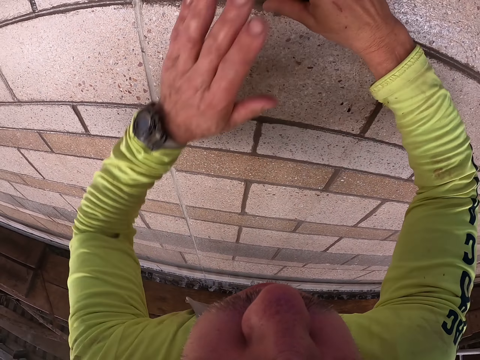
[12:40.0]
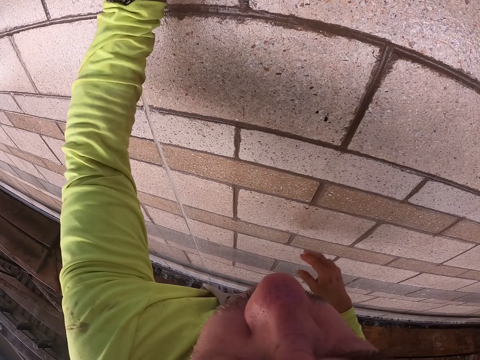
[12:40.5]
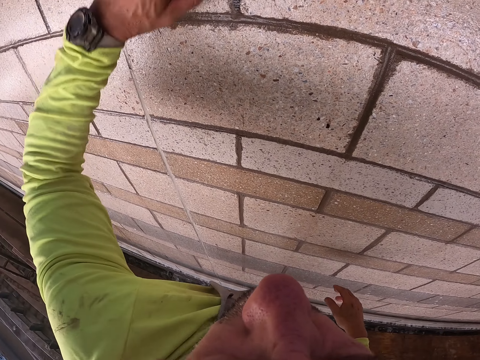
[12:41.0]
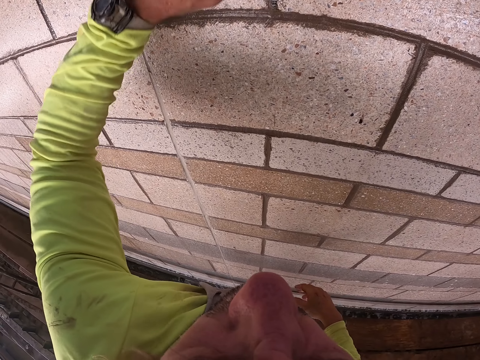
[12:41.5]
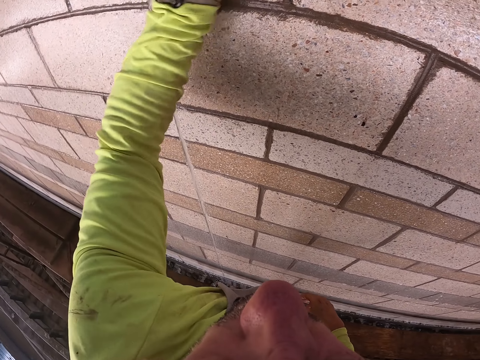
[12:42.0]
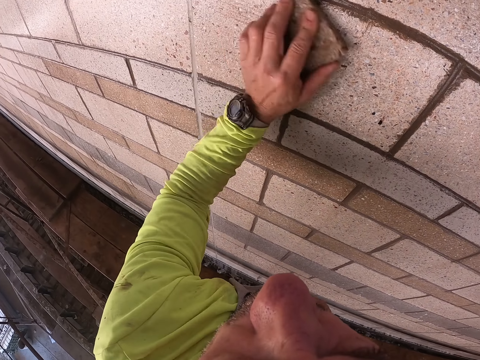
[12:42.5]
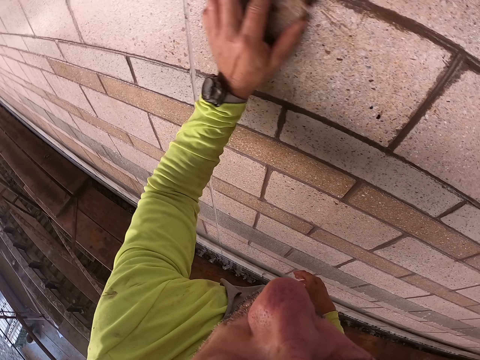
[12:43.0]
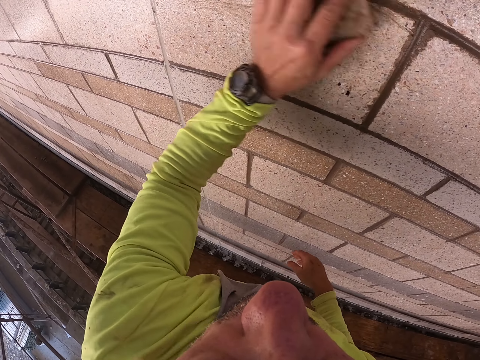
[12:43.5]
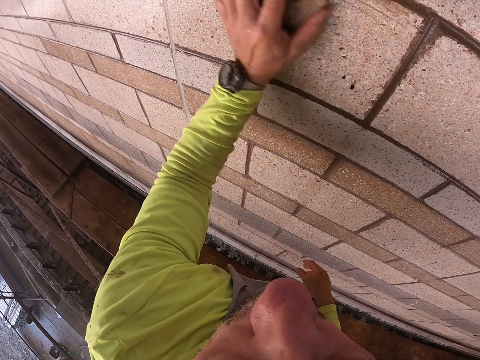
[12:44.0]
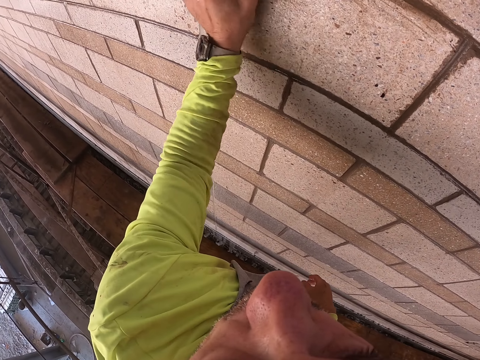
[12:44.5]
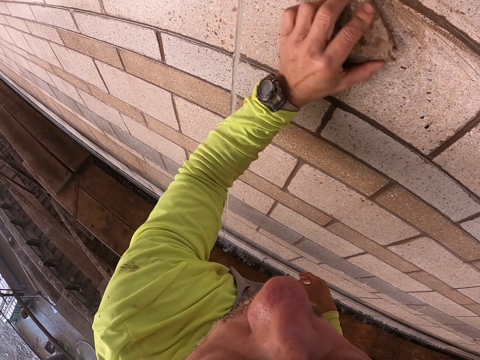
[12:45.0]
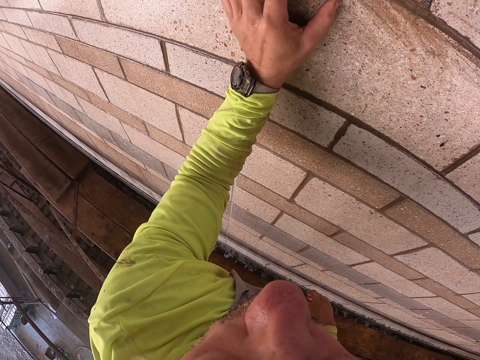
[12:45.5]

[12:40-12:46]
The camera wearer wipes the wall with his left hand.

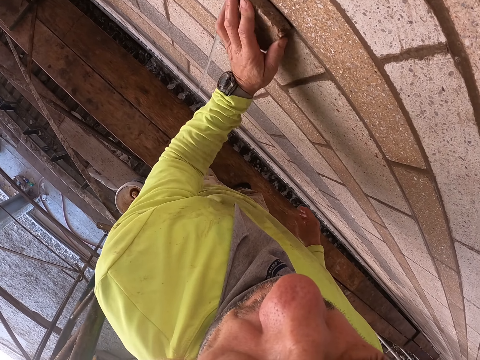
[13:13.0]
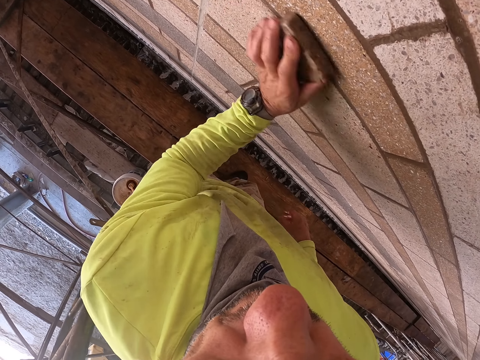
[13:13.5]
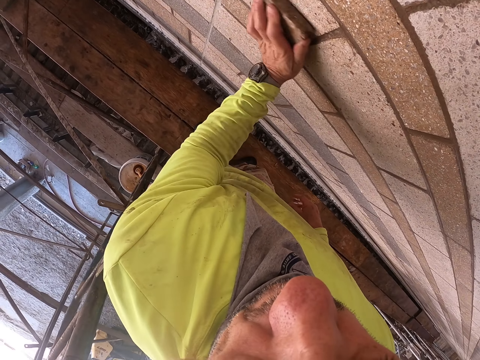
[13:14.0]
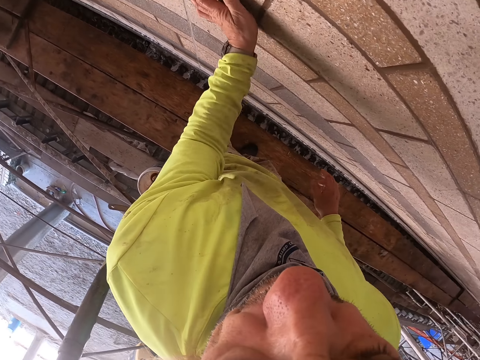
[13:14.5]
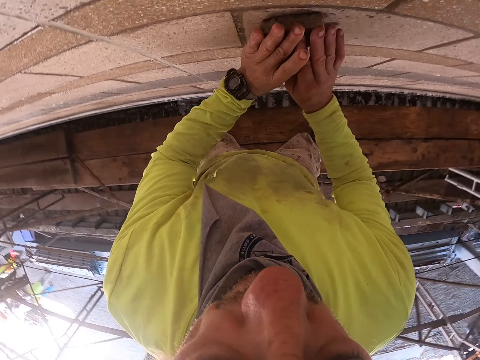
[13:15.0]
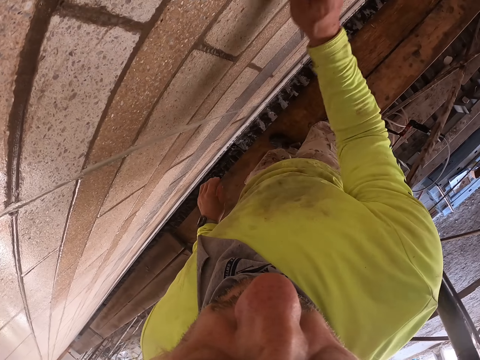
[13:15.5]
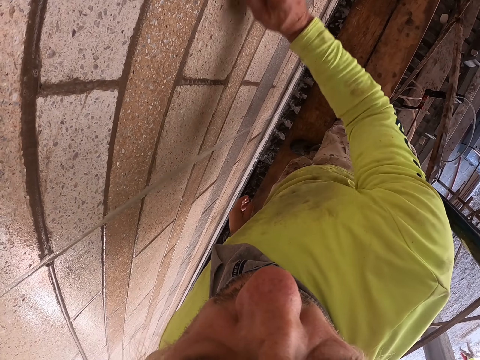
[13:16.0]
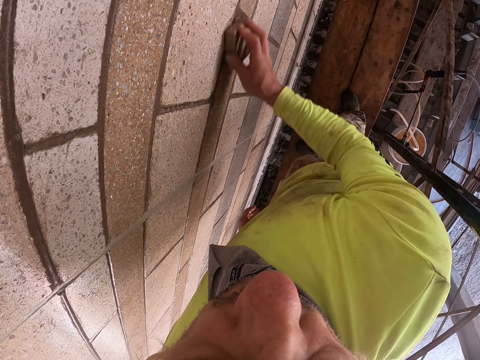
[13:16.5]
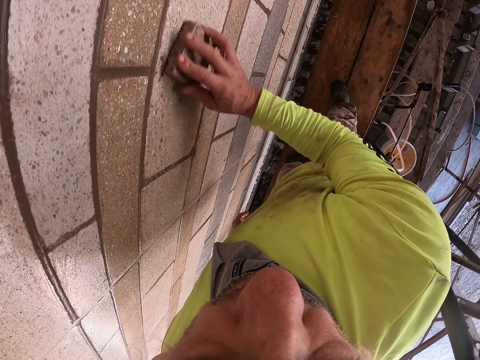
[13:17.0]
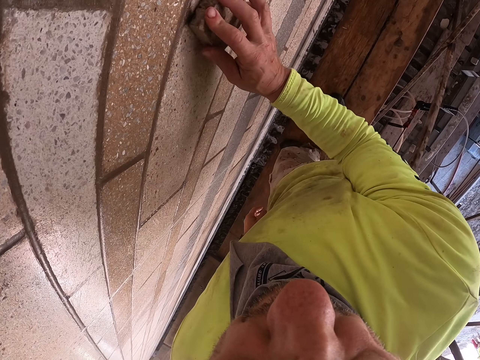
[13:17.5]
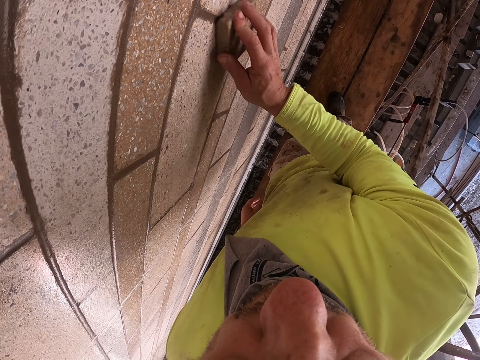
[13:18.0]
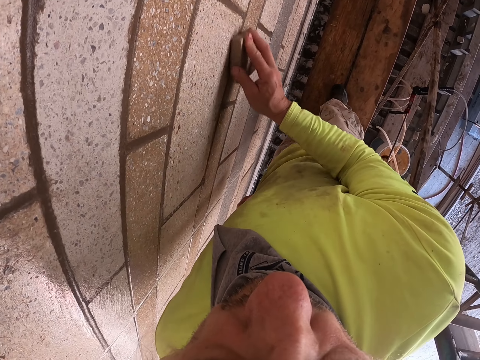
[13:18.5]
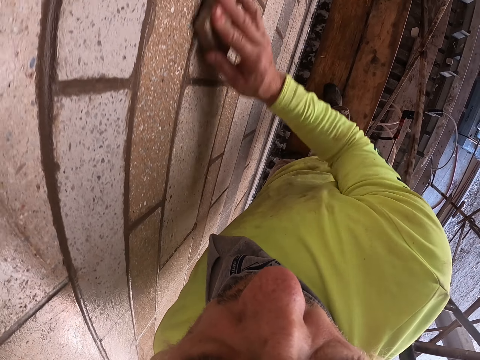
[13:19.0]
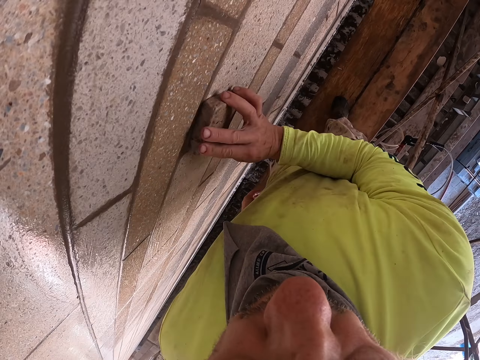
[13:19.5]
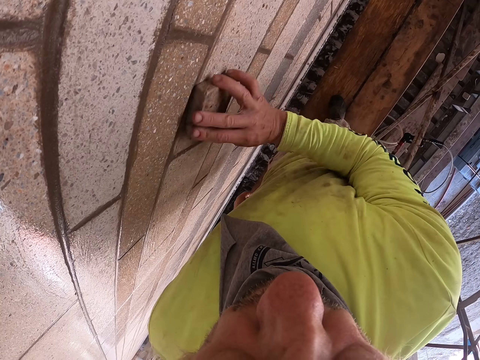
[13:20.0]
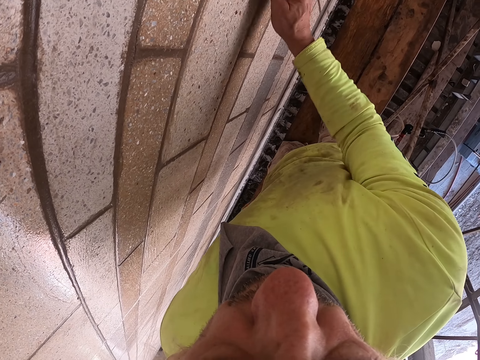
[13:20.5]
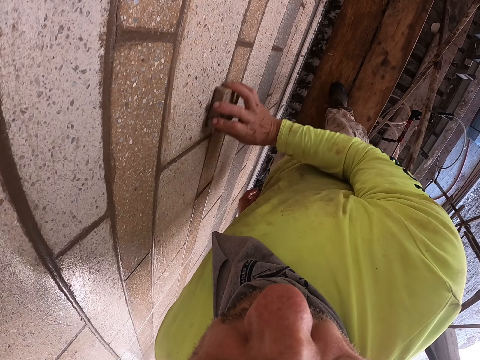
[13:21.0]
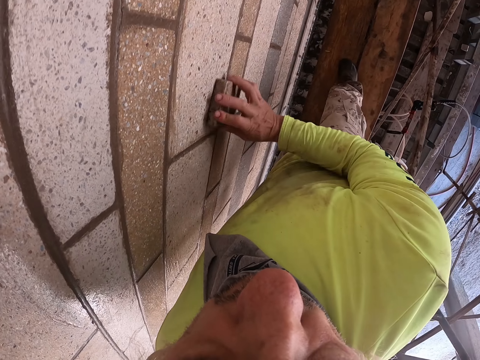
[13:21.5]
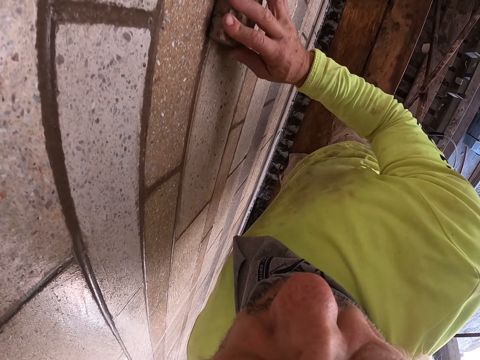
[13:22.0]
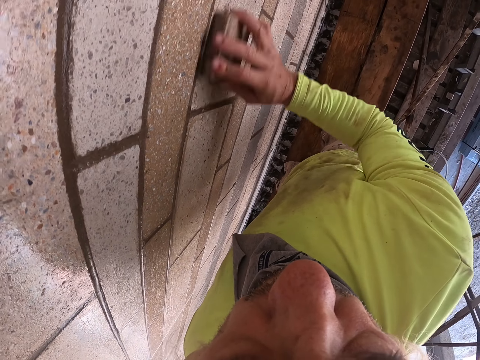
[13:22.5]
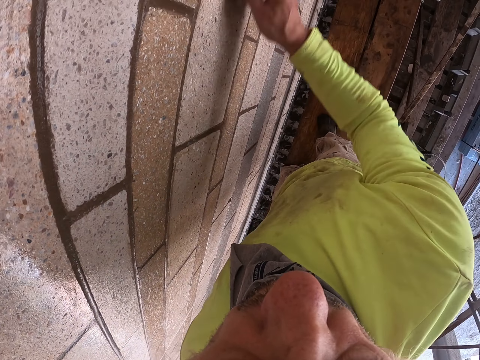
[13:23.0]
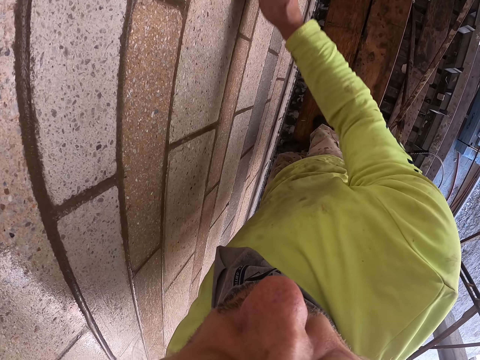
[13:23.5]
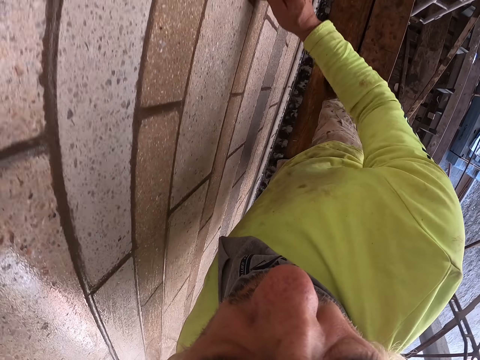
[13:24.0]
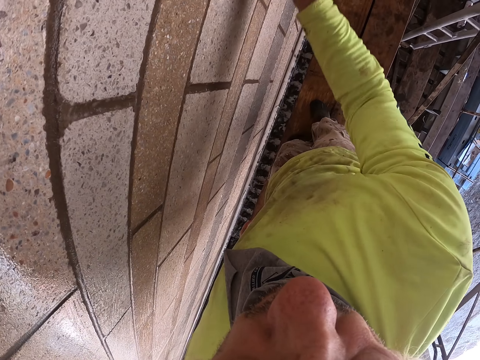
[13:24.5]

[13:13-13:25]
The camera wearer walks. He wipes the wall with his right hand. He walks.

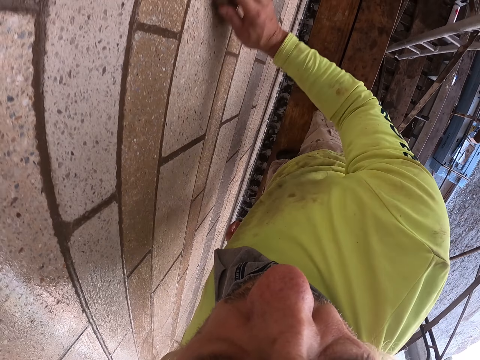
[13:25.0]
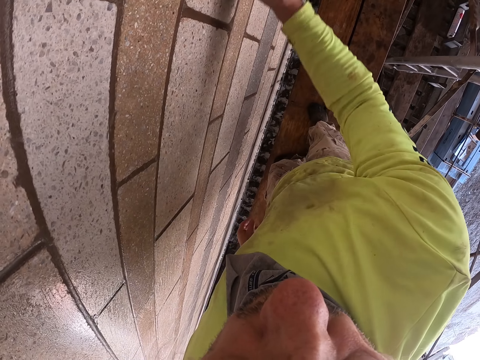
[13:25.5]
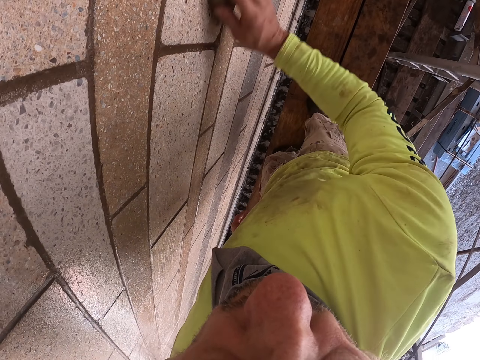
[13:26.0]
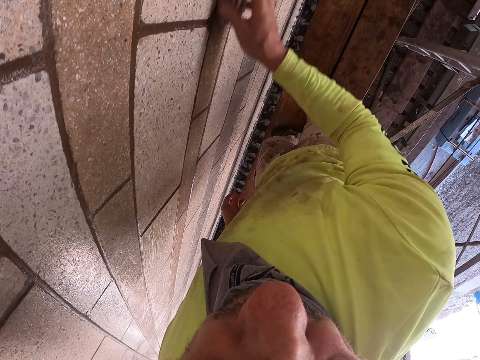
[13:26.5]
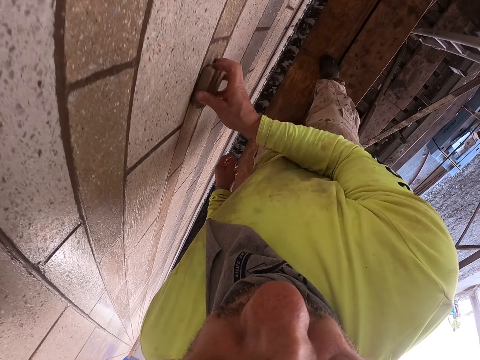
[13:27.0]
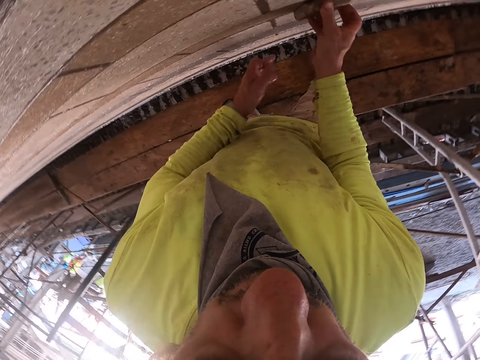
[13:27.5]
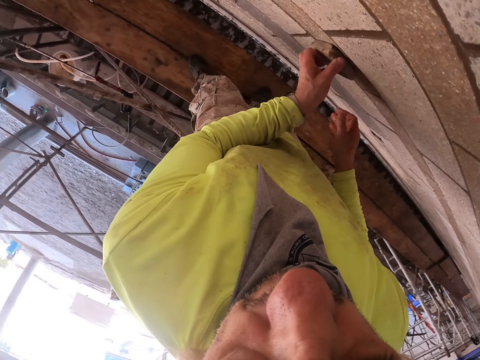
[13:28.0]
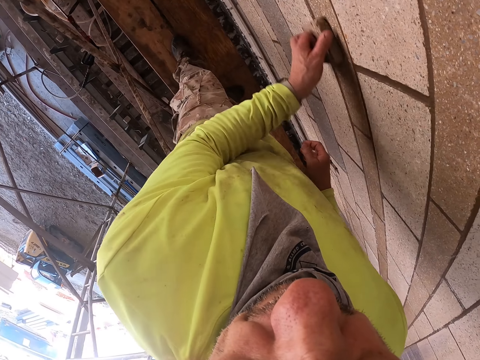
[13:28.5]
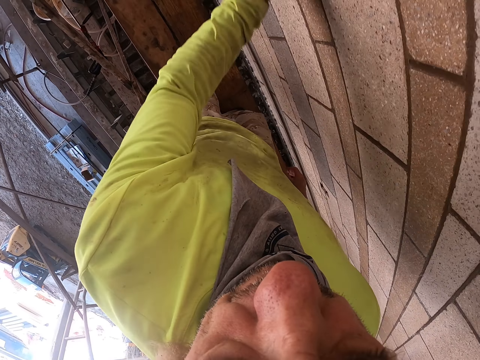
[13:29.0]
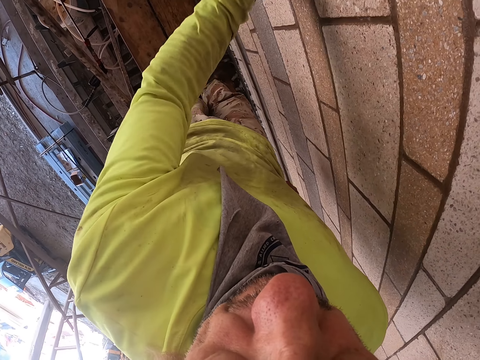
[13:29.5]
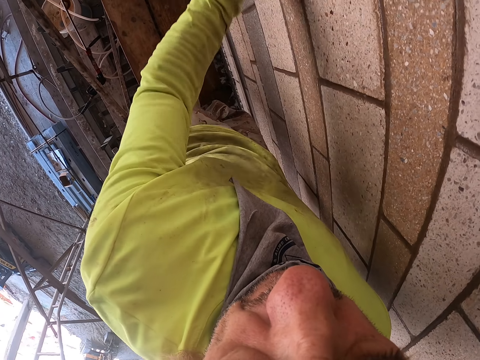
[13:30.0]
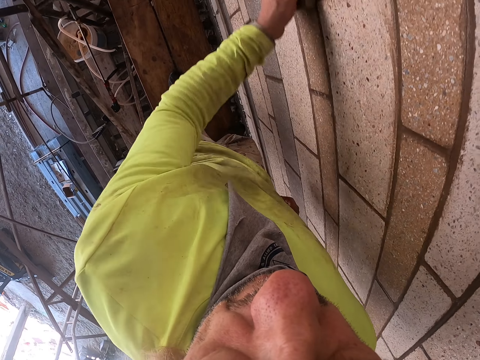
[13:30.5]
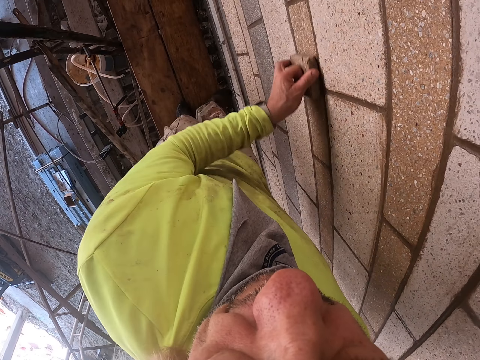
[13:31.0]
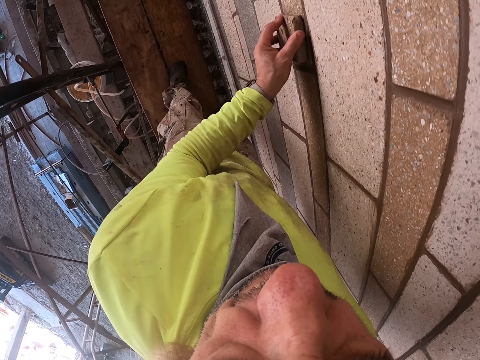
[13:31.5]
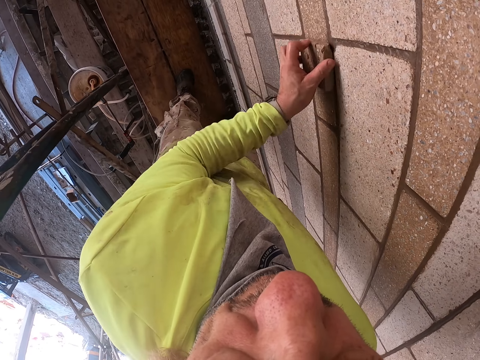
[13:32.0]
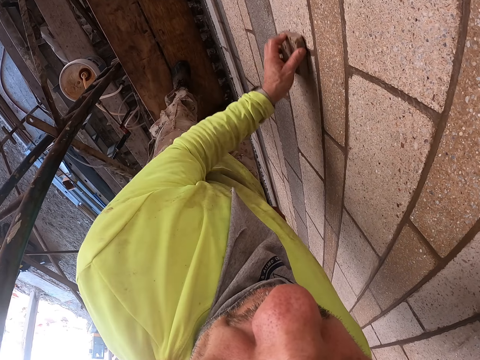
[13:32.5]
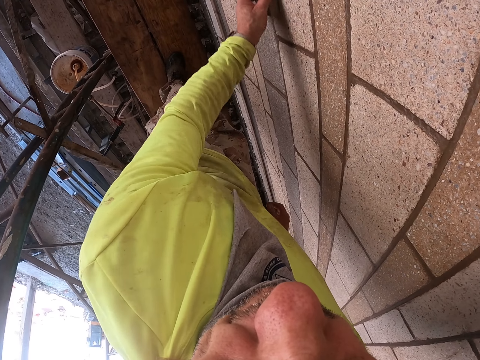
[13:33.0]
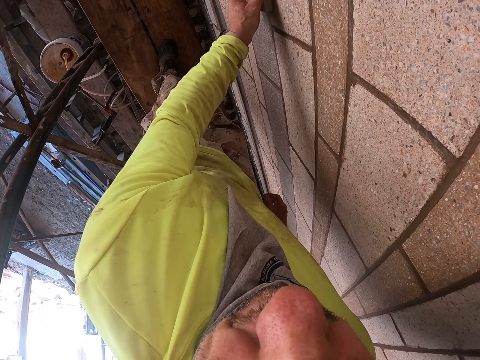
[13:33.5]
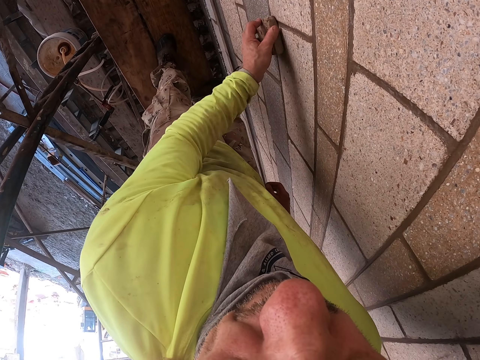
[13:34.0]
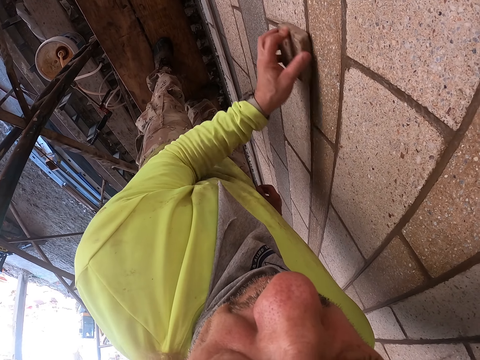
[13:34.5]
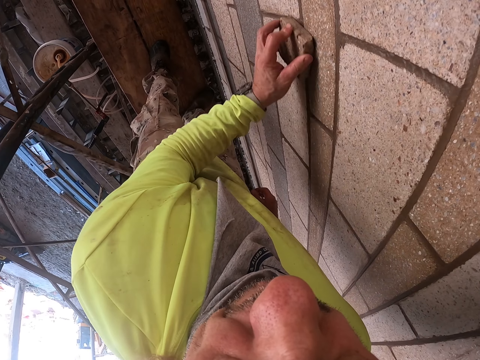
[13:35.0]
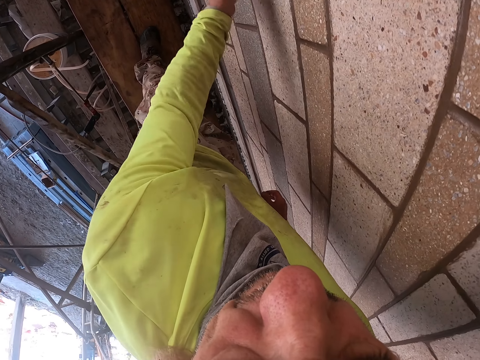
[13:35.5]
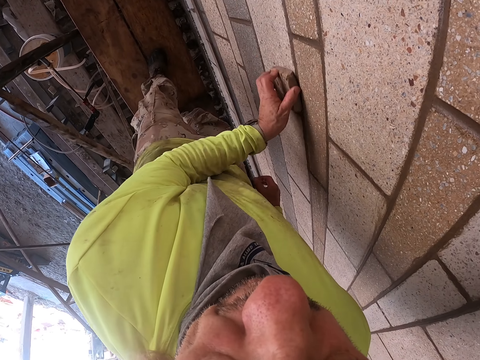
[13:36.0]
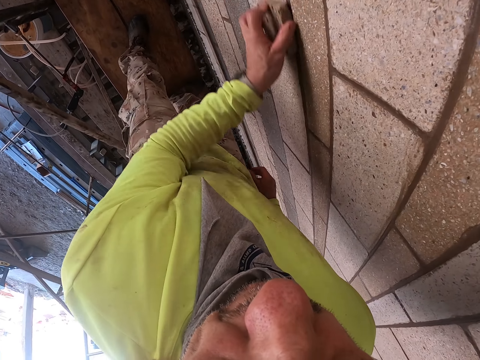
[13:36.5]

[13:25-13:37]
The camera wearer wipes the wall with his left hand. He walks.
